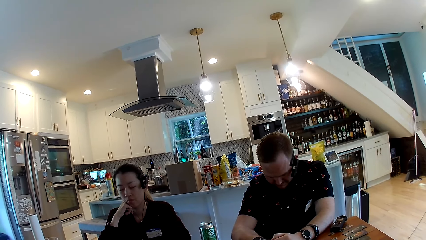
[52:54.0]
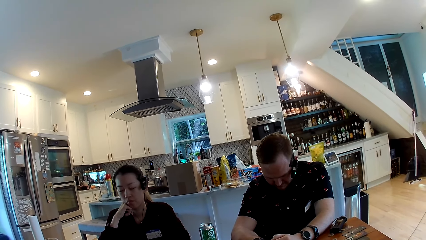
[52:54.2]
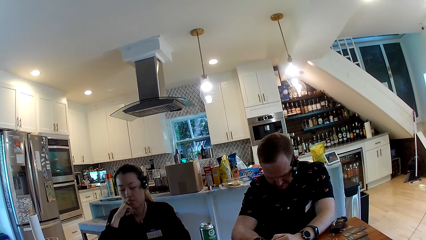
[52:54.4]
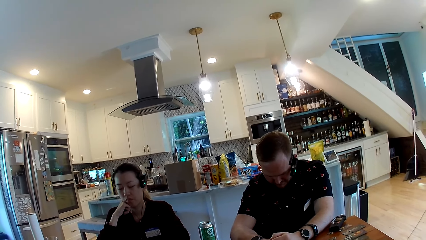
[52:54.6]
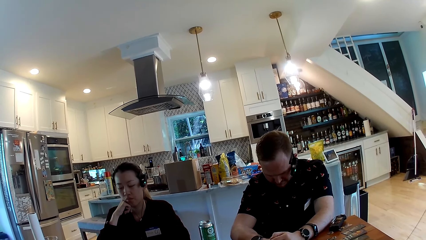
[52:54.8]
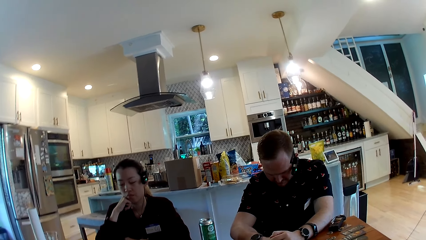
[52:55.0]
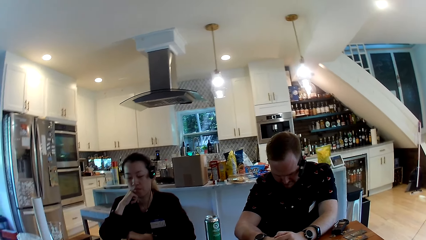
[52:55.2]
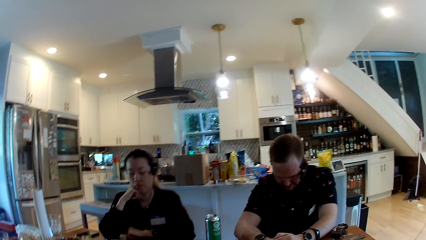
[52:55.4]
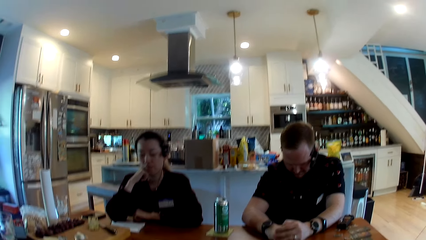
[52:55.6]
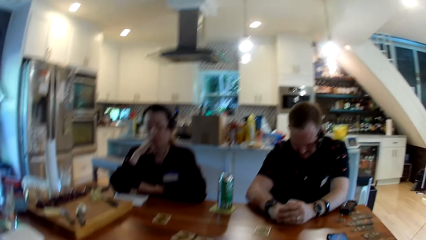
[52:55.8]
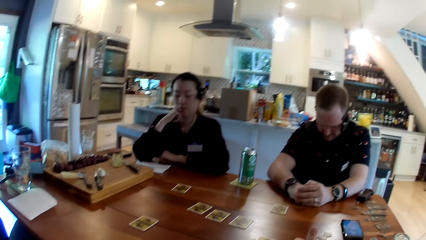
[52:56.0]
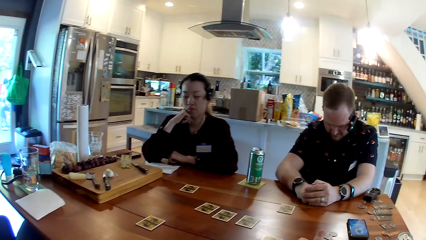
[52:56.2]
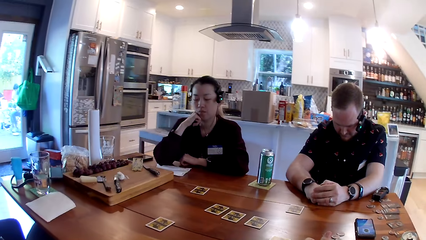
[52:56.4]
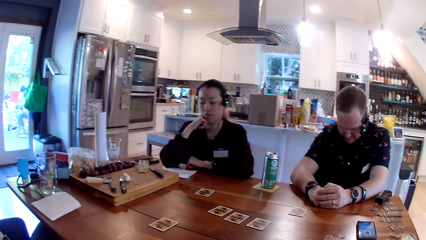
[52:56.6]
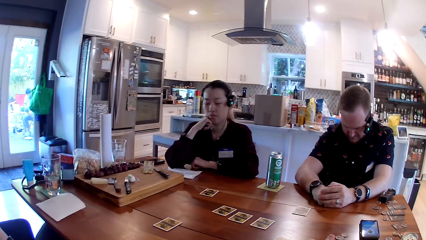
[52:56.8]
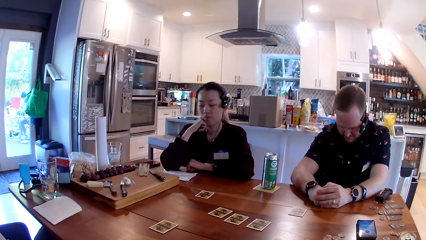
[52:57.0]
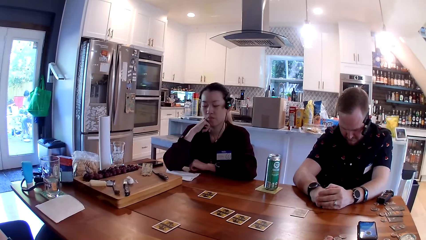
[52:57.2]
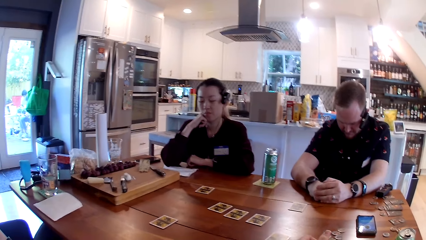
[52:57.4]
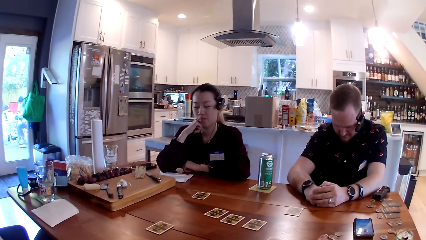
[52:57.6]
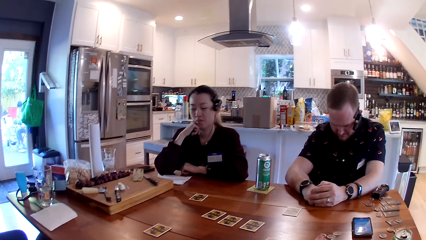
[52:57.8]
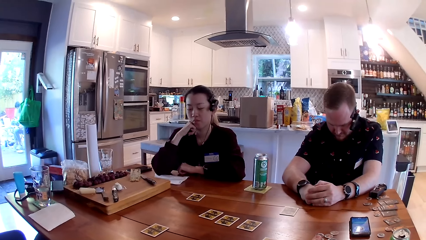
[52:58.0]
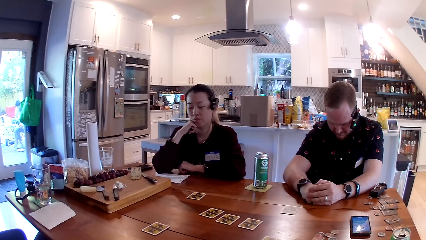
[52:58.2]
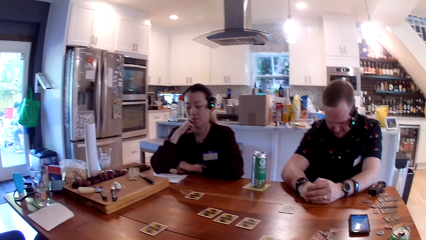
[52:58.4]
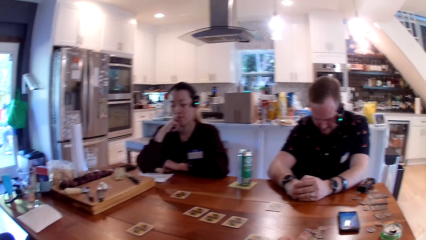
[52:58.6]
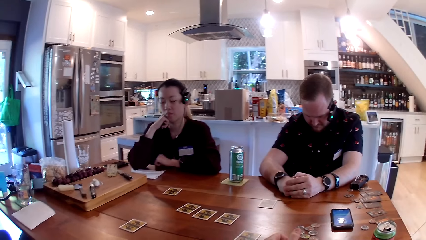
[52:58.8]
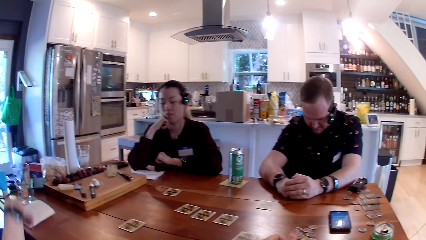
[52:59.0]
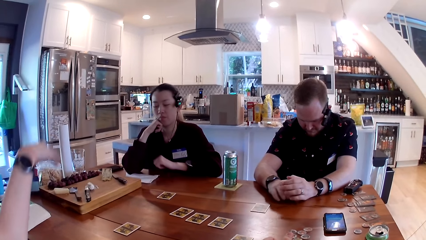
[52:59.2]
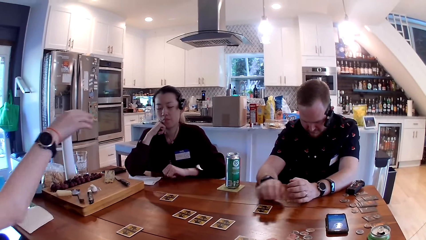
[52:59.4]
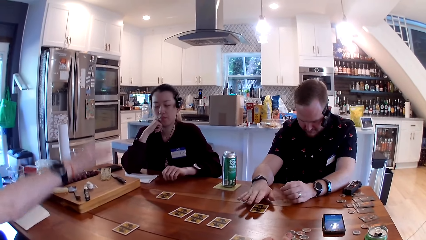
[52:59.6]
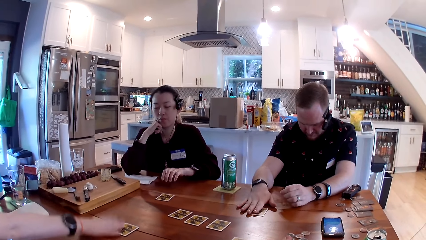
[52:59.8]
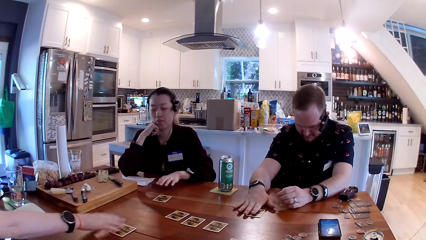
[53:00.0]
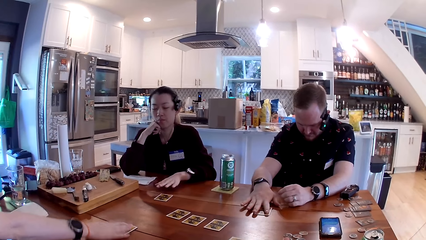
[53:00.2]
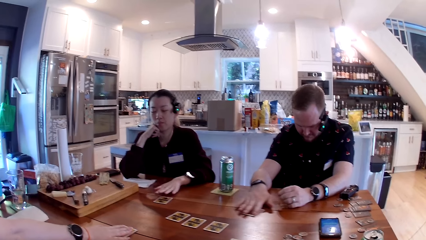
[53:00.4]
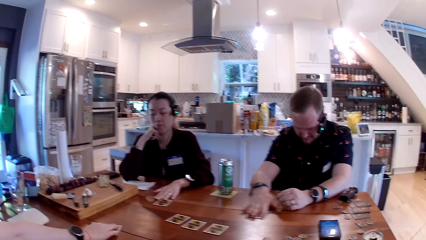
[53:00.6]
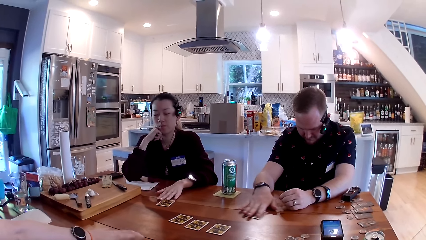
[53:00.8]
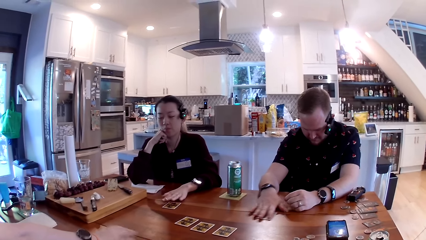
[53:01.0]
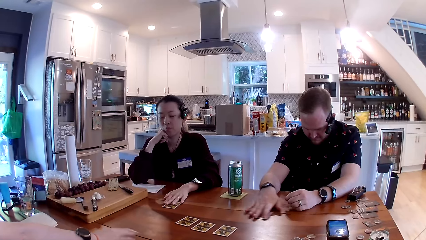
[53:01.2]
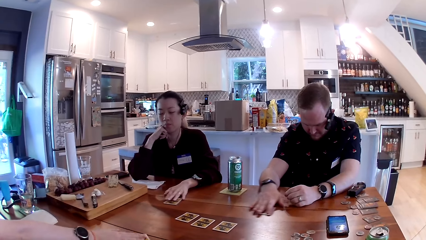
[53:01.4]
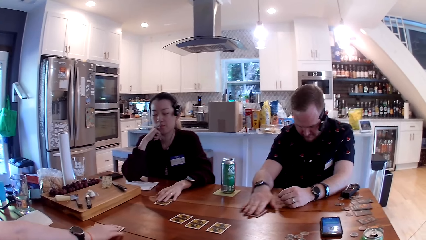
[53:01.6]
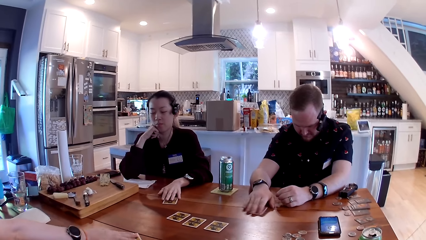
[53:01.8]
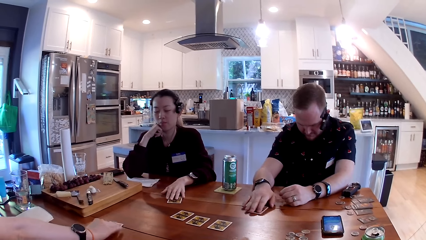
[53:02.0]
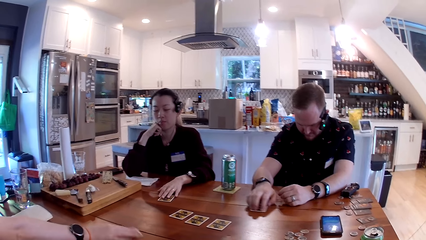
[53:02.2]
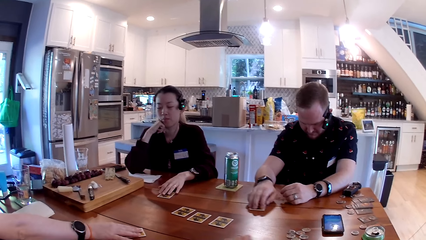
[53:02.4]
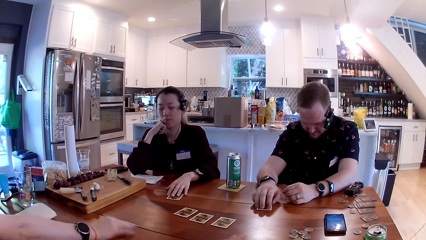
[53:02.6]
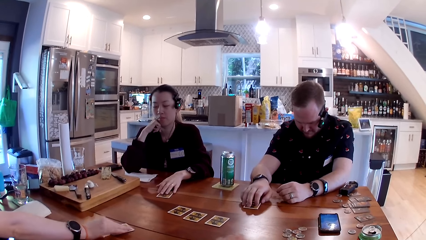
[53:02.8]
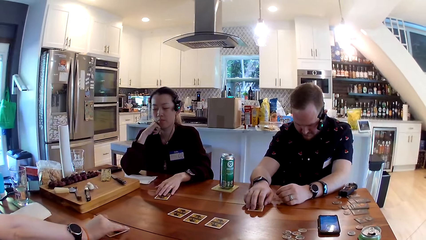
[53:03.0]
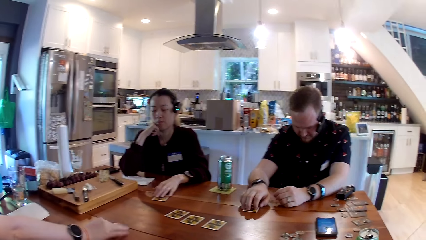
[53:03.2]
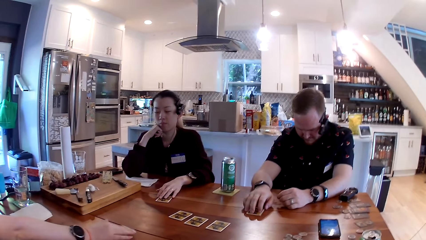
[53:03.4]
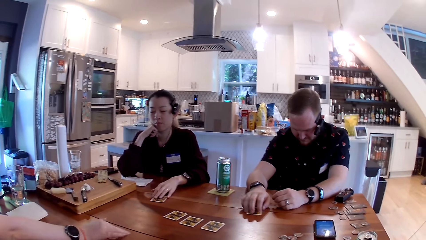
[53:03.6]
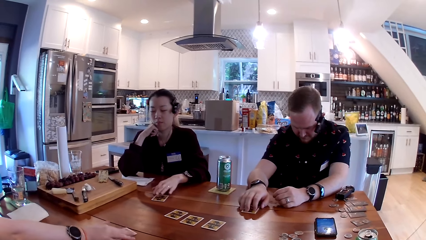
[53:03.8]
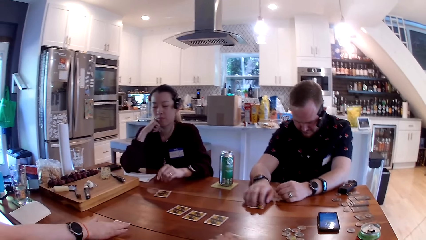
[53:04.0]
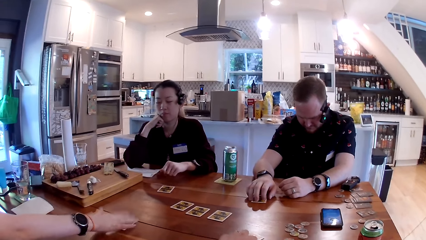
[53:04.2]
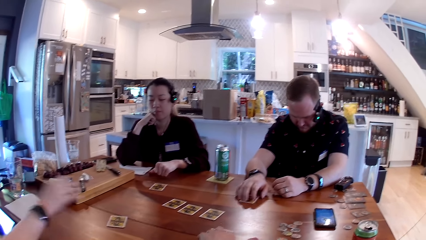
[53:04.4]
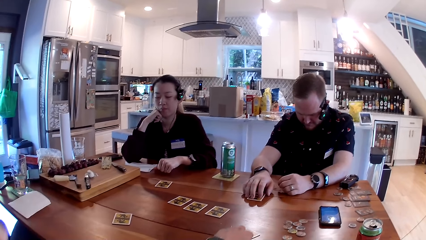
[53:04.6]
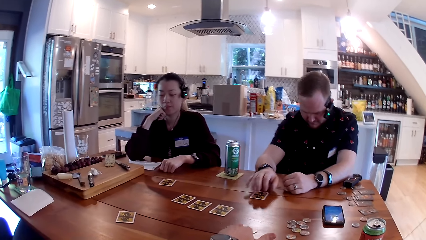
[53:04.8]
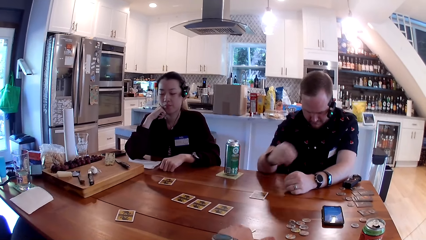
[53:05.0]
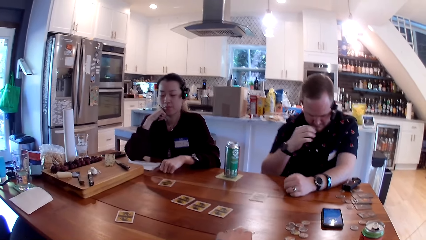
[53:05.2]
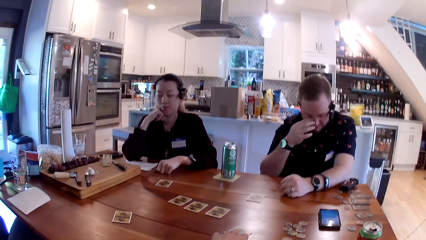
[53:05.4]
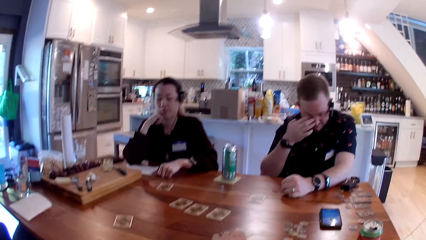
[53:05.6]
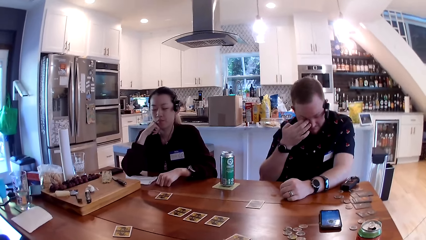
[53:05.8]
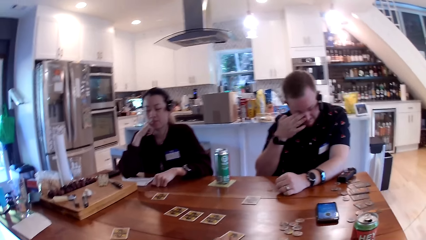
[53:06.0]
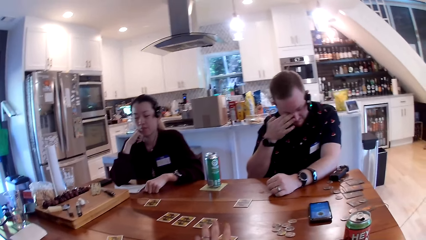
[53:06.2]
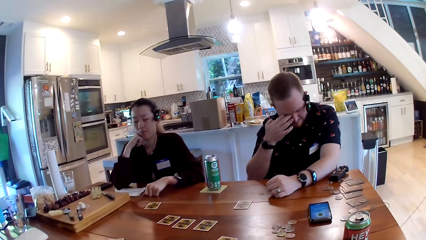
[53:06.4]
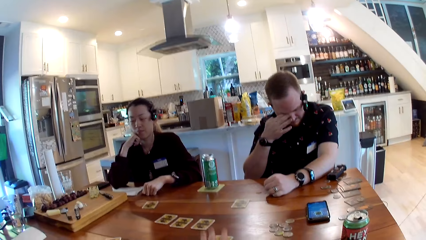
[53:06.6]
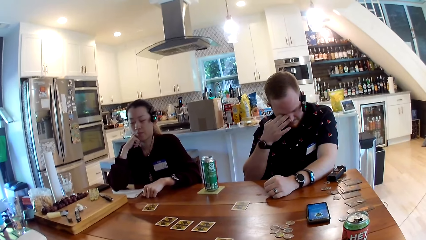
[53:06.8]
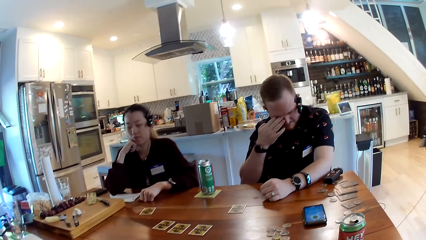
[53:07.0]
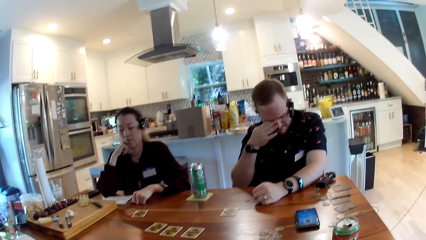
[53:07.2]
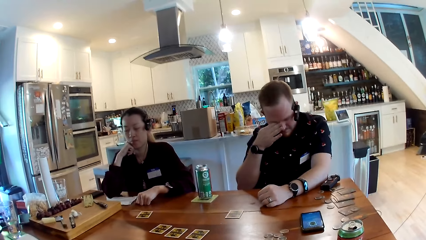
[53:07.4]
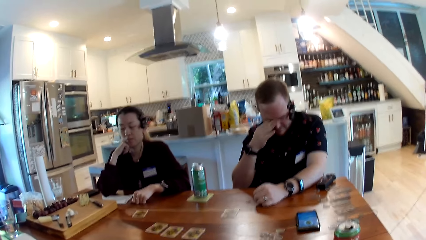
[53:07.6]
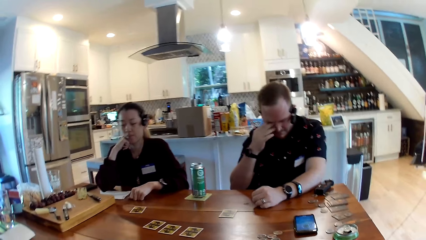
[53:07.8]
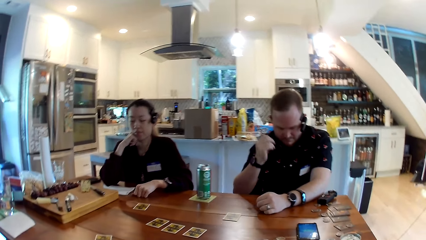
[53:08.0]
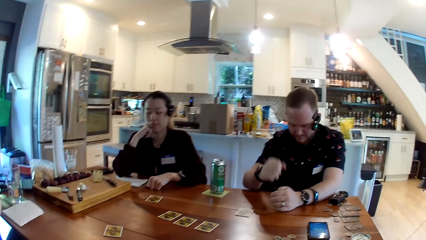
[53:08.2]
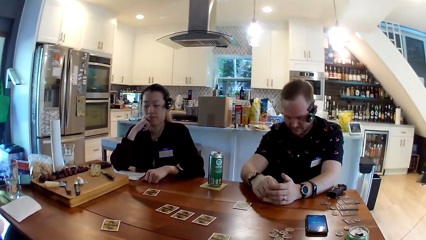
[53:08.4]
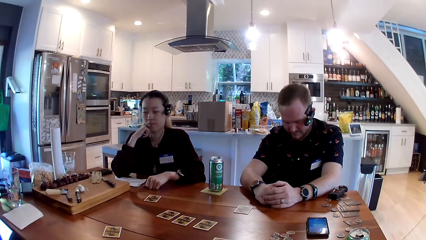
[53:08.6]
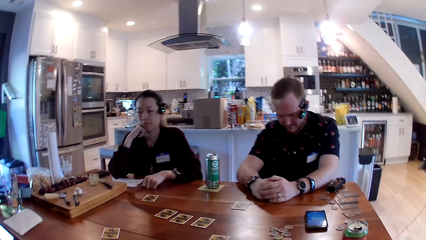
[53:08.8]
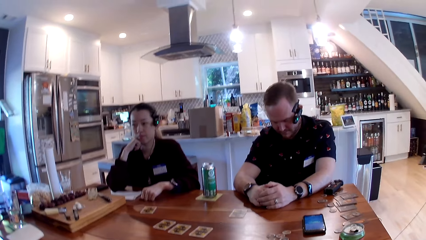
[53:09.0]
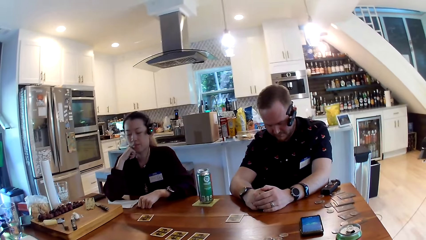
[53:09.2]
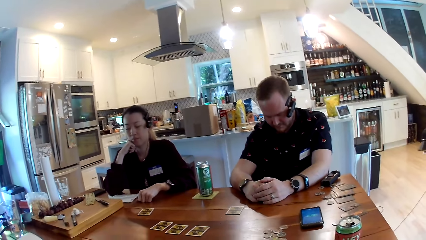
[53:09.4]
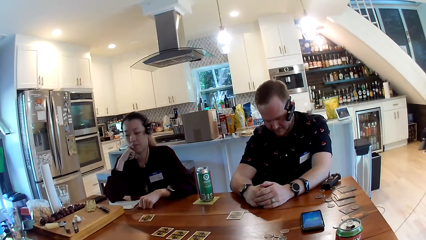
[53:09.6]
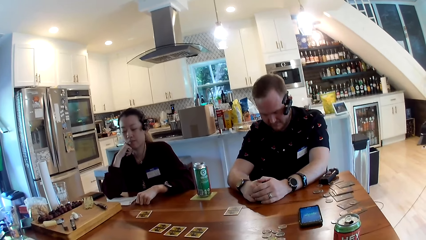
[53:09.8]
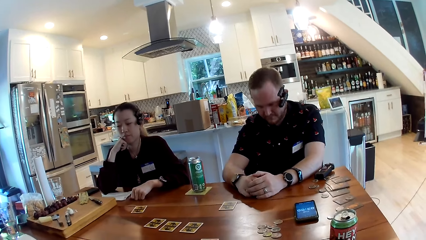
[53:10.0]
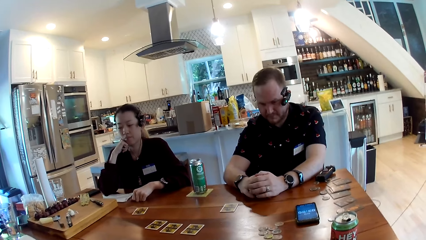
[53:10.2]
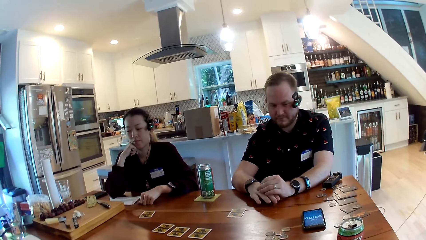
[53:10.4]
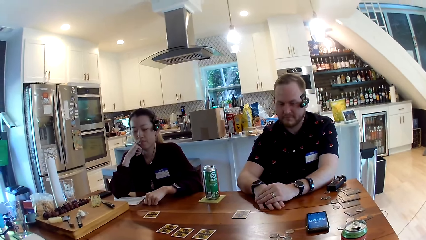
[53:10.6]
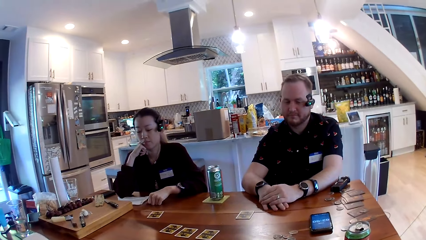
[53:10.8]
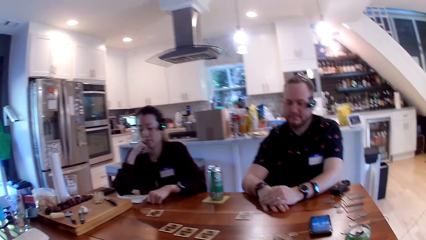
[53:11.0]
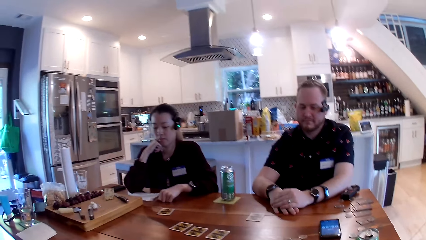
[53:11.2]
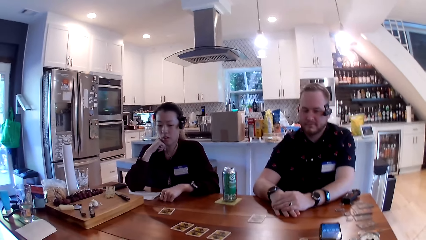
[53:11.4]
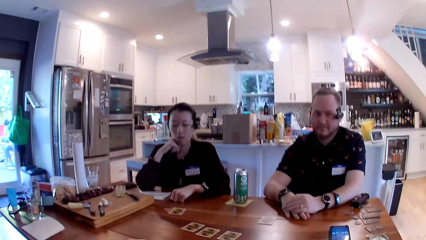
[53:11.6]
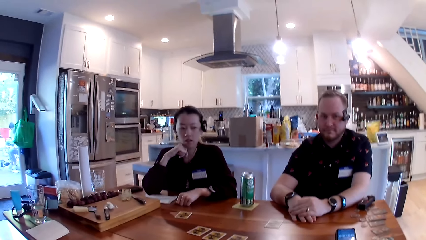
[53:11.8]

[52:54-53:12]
A person picks a card. Another person picks a card. A third person picks a card. The second person shakes the cards, touches the face, puts the hands on the table and opens the eyes. The third person opens the eyes.
